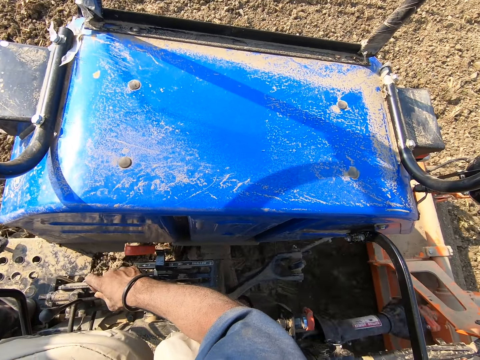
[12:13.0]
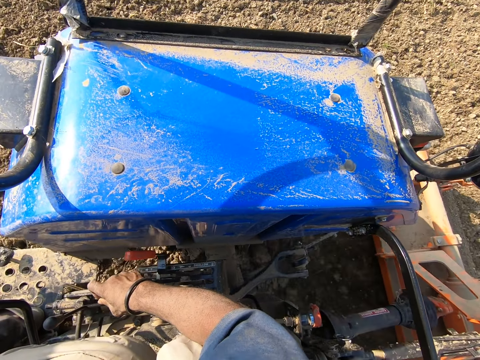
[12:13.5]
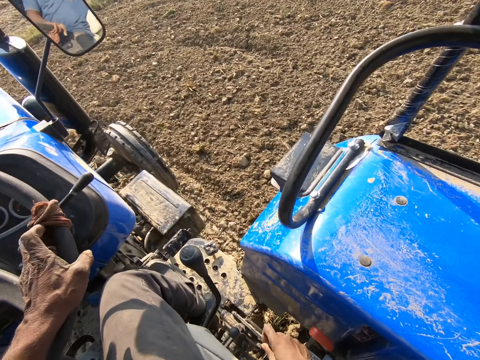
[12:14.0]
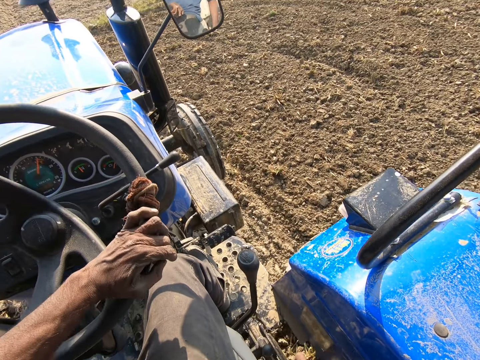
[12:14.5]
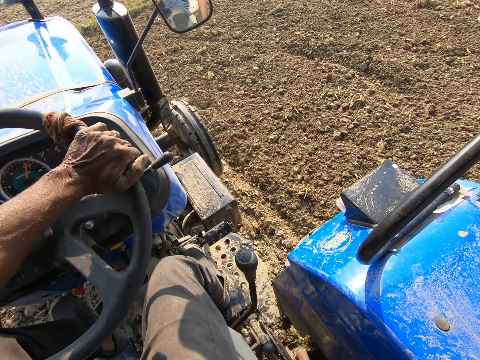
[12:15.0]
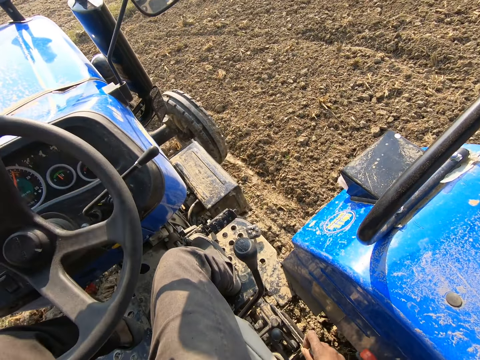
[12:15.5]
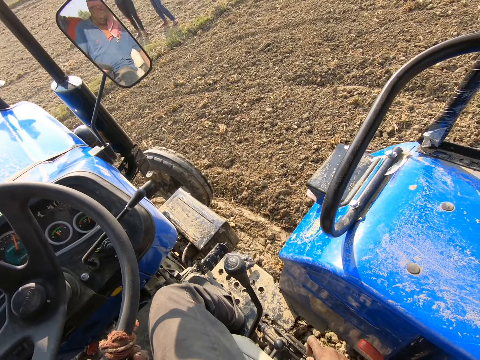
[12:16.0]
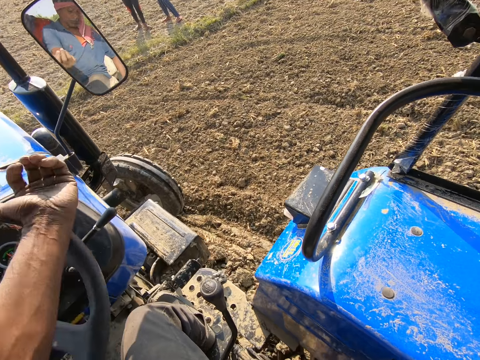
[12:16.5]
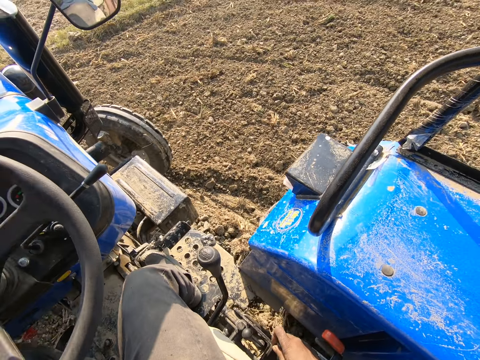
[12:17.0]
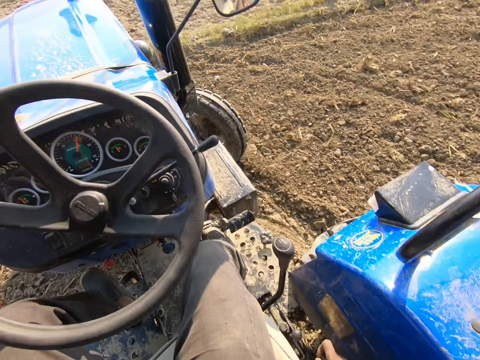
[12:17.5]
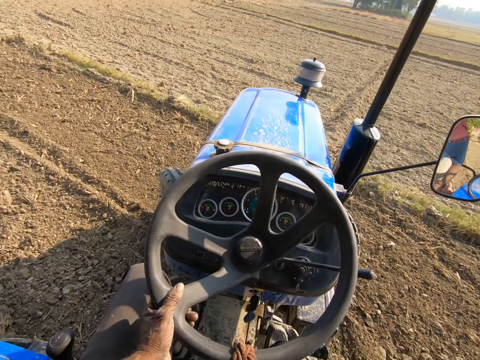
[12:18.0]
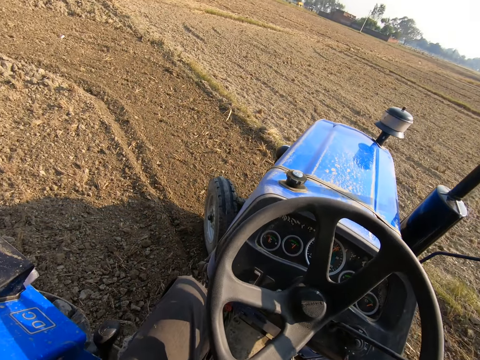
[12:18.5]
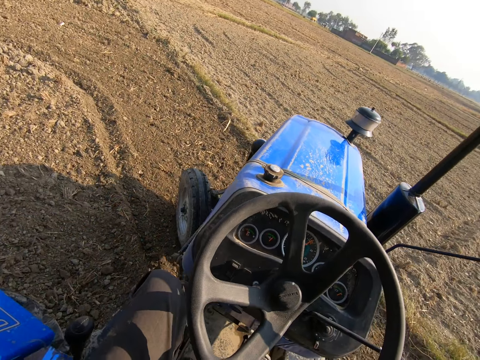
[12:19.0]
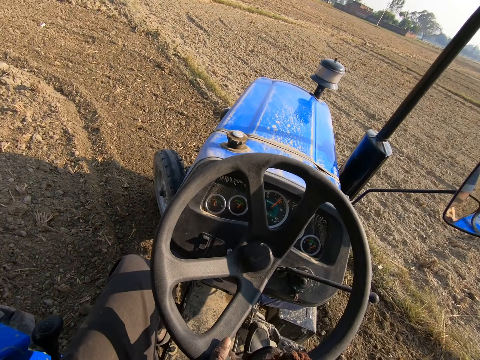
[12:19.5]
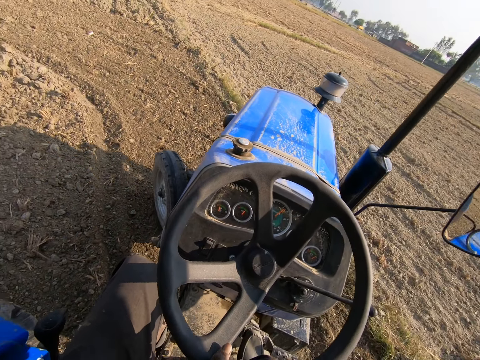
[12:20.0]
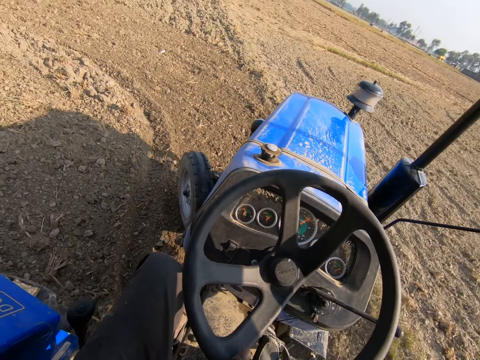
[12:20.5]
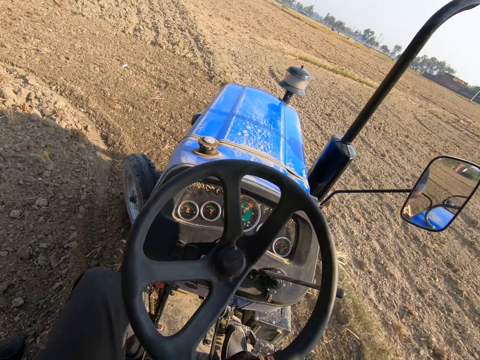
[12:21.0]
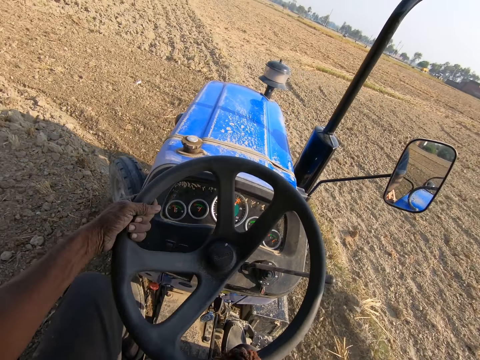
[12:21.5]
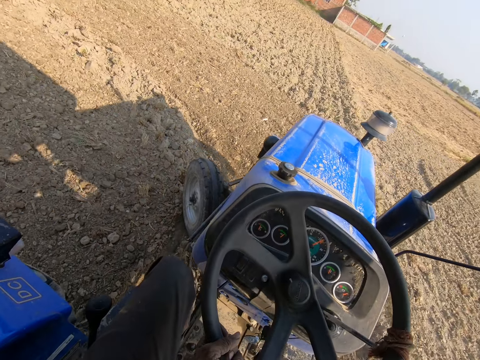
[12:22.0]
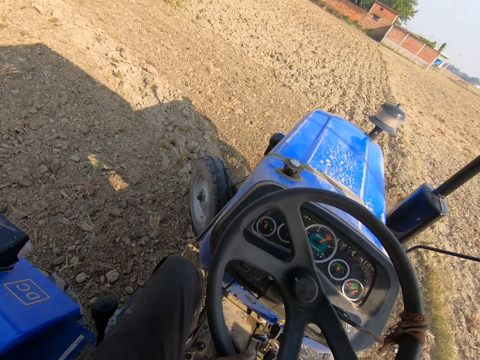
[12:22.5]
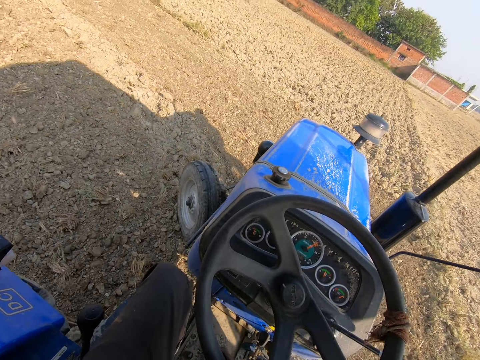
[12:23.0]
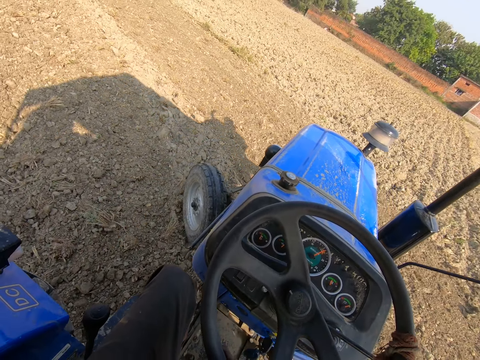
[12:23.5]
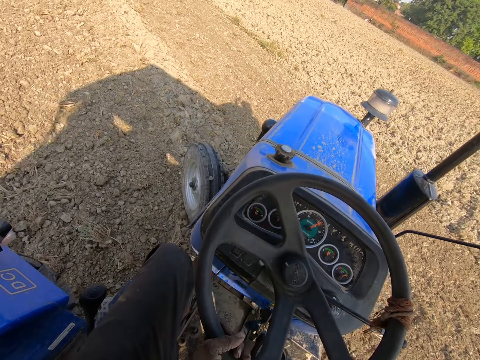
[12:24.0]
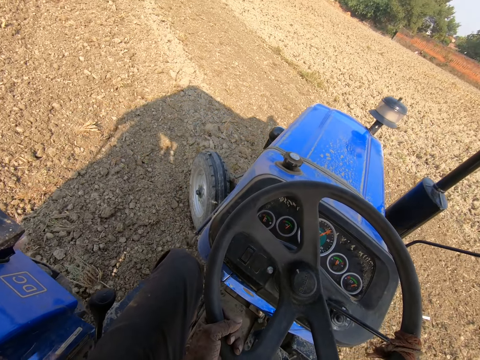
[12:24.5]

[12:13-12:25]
Two men stand.

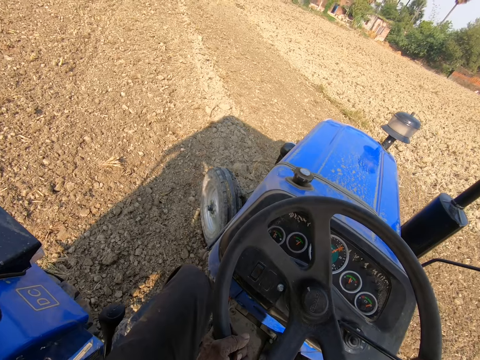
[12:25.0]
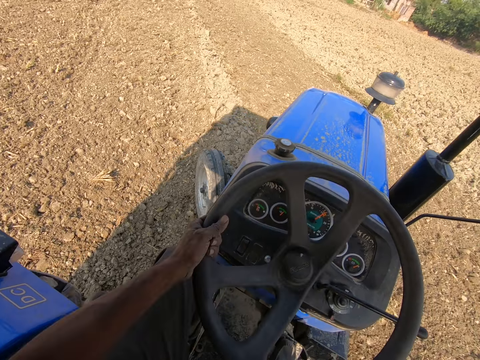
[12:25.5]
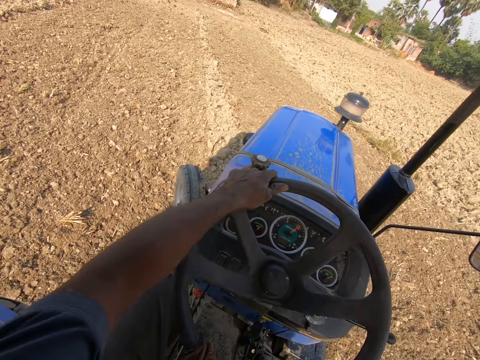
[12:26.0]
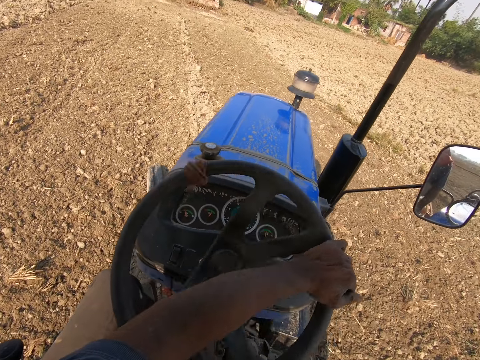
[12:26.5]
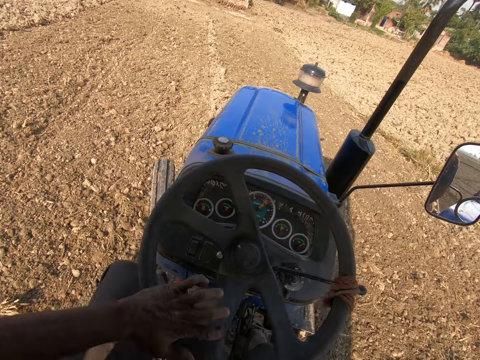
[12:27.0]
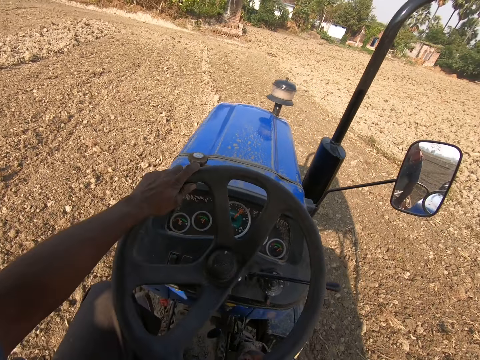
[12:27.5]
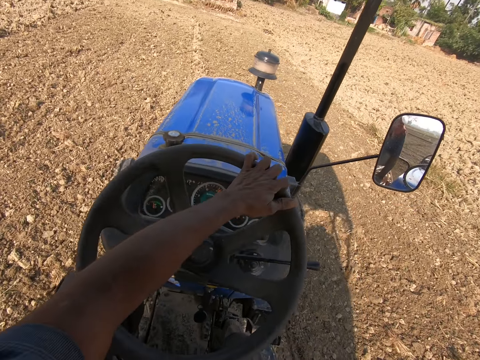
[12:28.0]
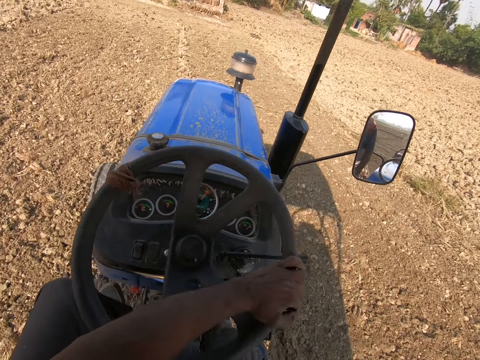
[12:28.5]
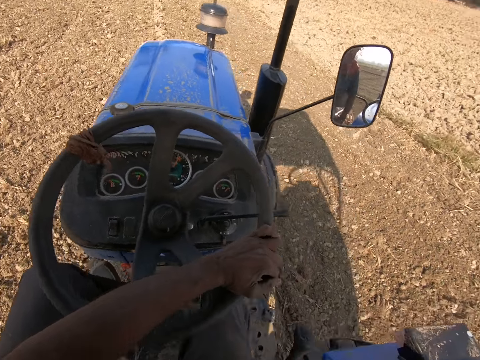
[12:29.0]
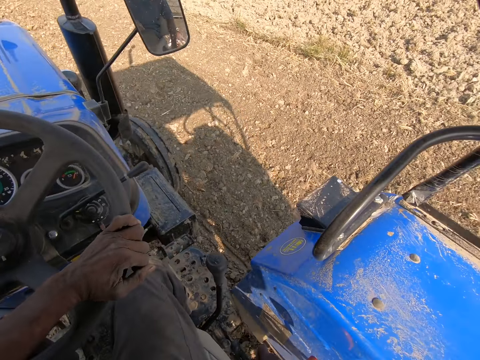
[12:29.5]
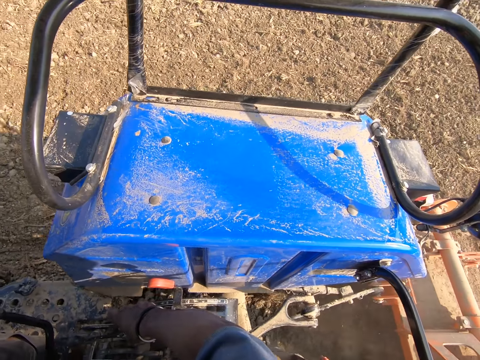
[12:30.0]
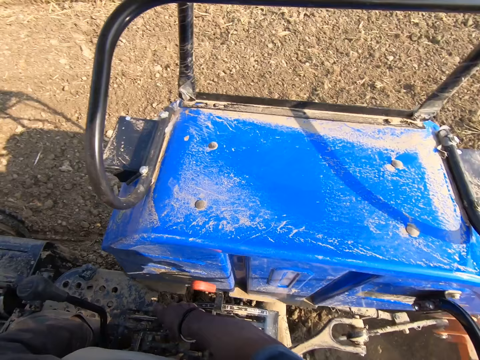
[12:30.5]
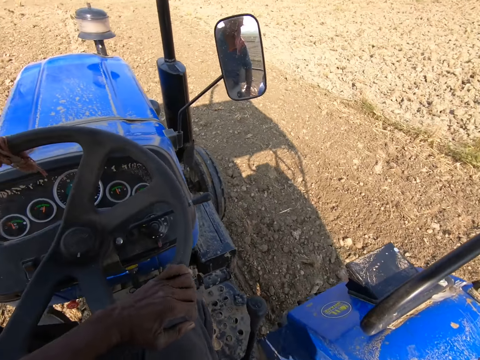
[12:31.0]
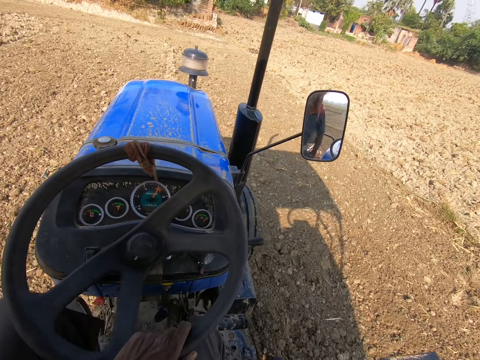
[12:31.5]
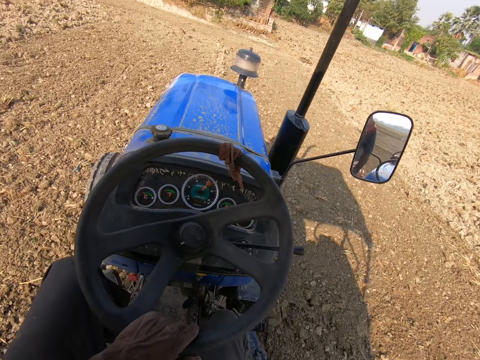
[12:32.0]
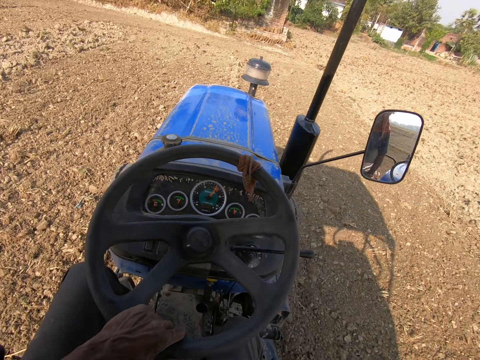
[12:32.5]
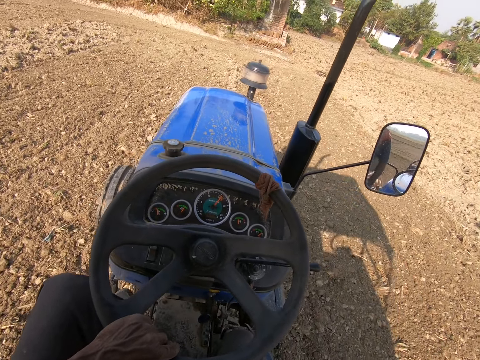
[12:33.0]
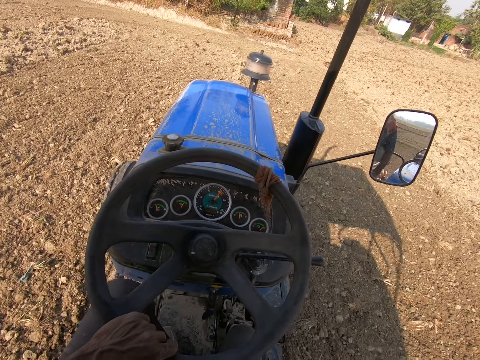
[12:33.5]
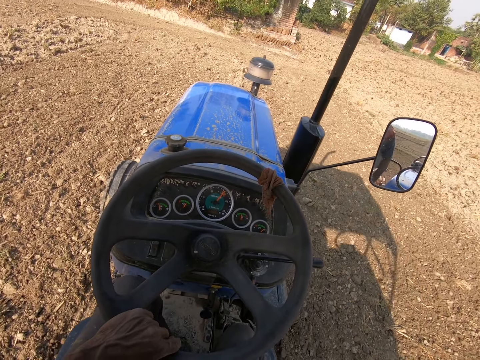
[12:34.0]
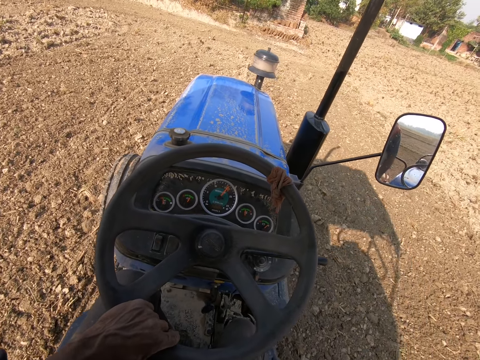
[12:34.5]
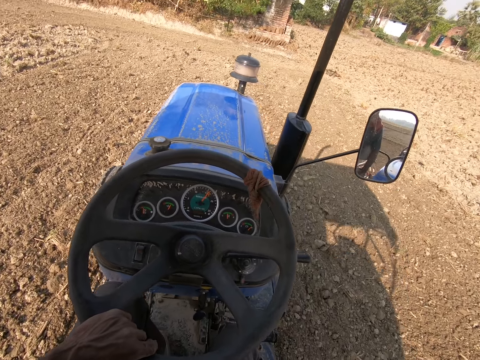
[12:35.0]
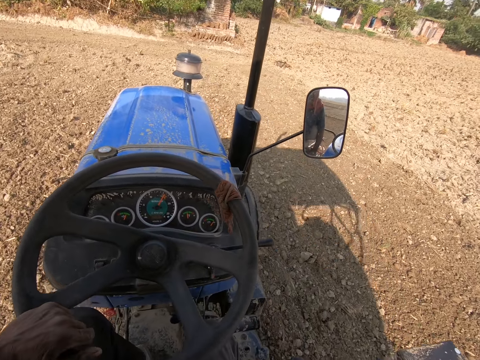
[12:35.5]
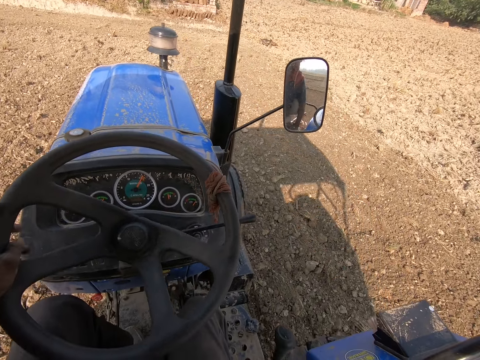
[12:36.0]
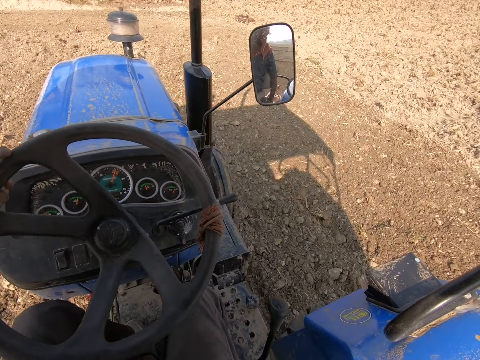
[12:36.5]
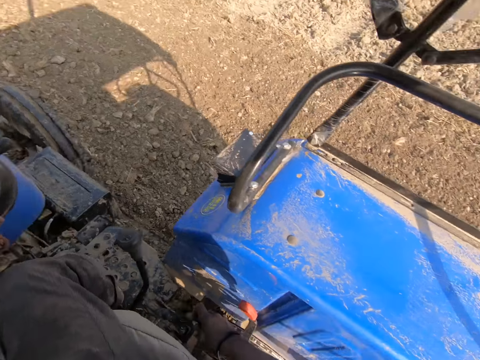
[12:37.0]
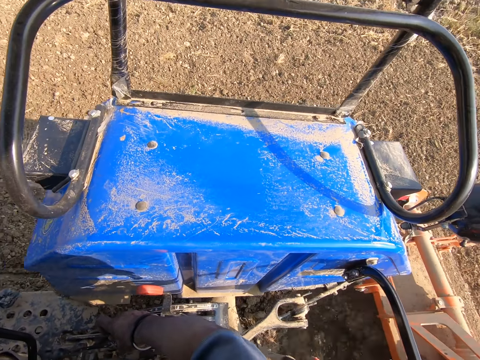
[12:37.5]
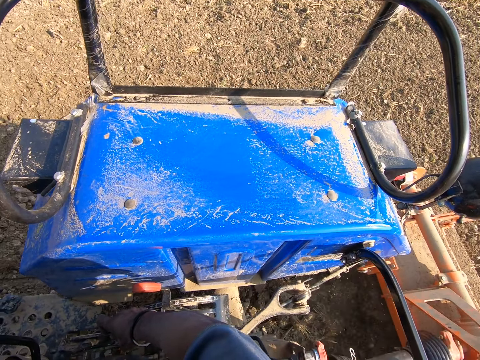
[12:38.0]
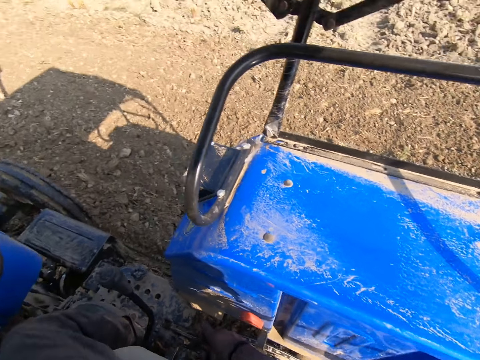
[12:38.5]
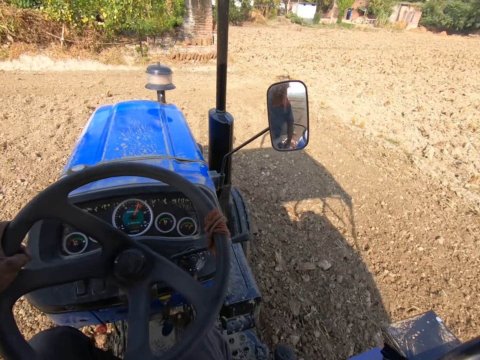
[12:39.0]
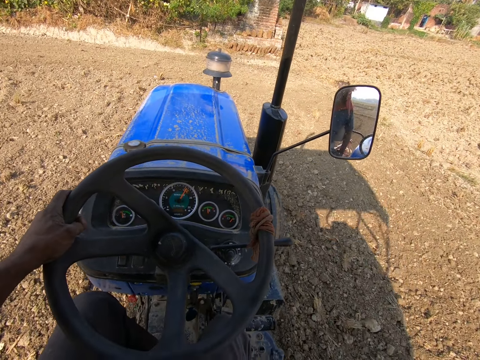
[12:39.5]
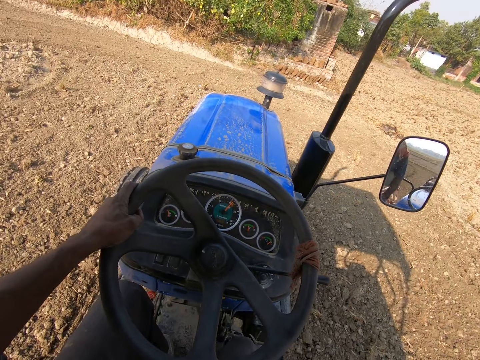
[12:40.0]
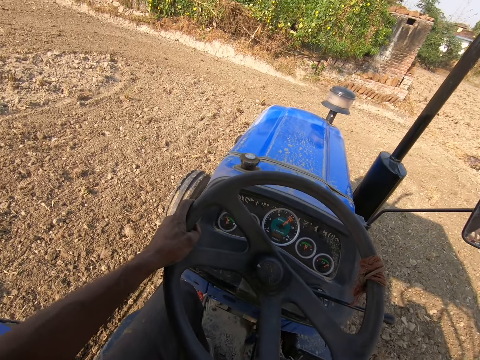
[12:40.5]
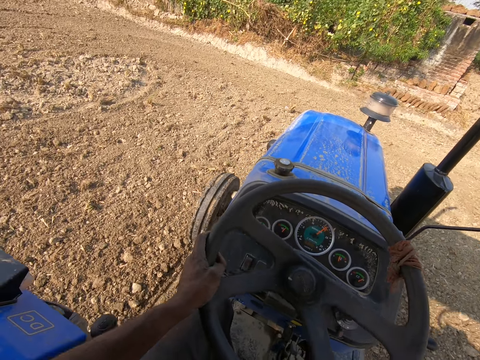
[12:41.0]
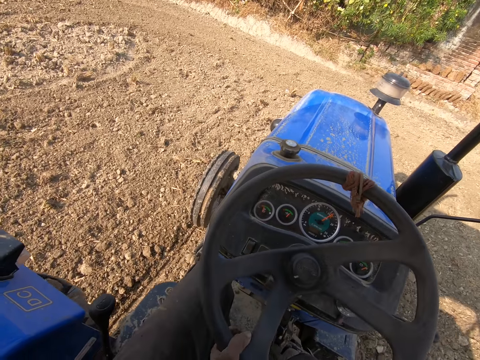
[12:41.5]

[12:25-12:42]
The camera wearer turns the steering of the tractor with the left hand. They look at the back of the ploughing tractor.
